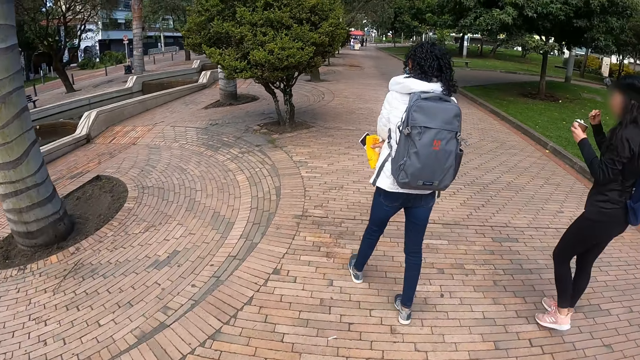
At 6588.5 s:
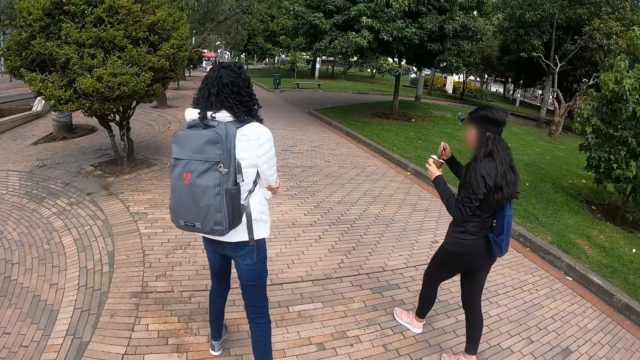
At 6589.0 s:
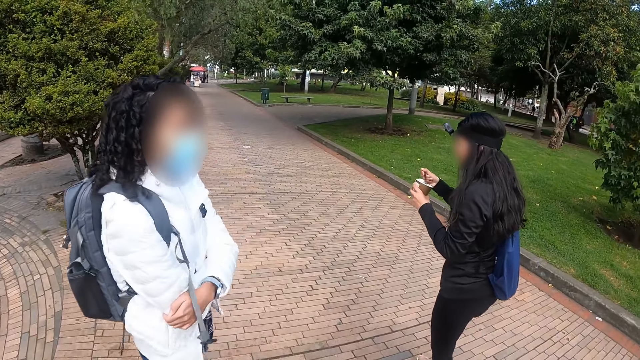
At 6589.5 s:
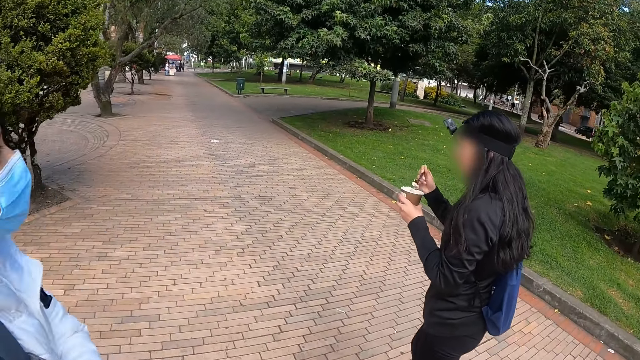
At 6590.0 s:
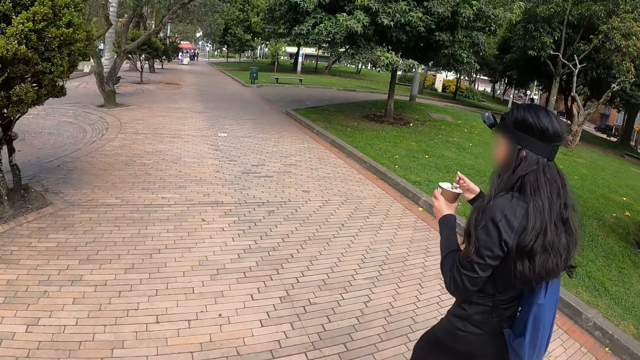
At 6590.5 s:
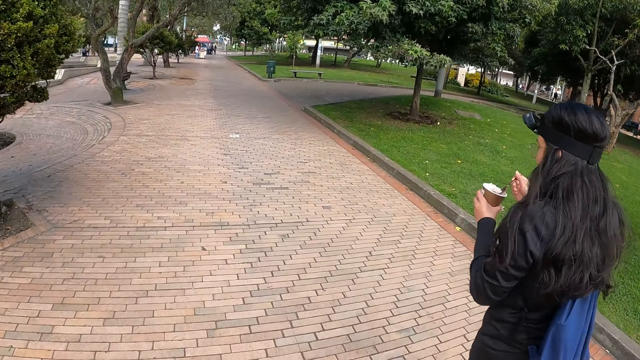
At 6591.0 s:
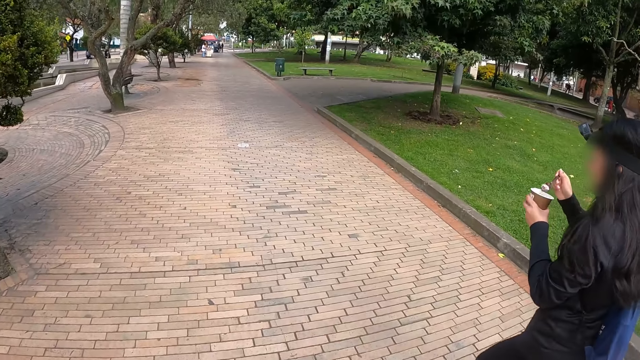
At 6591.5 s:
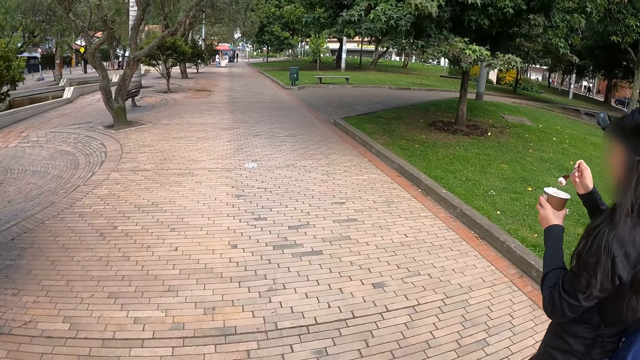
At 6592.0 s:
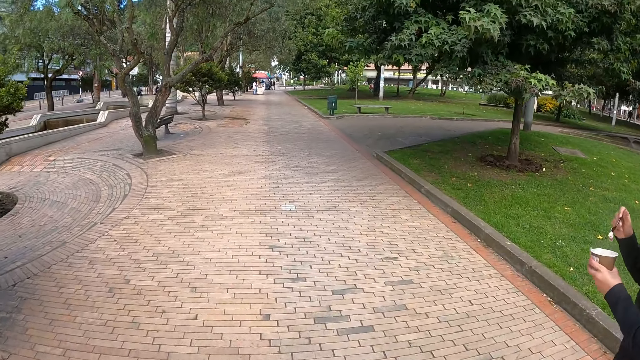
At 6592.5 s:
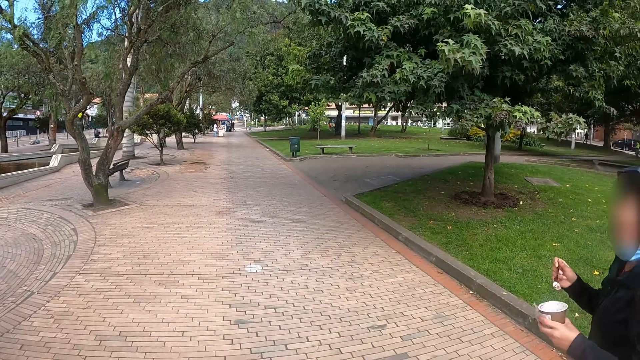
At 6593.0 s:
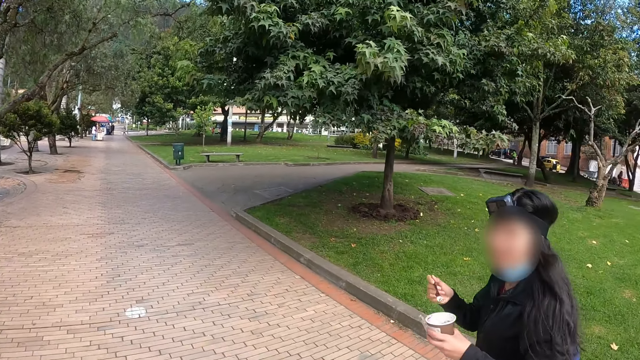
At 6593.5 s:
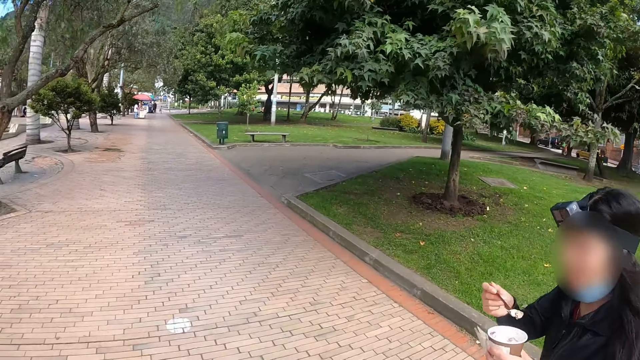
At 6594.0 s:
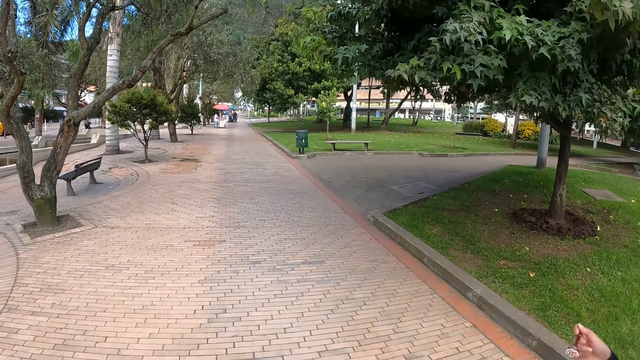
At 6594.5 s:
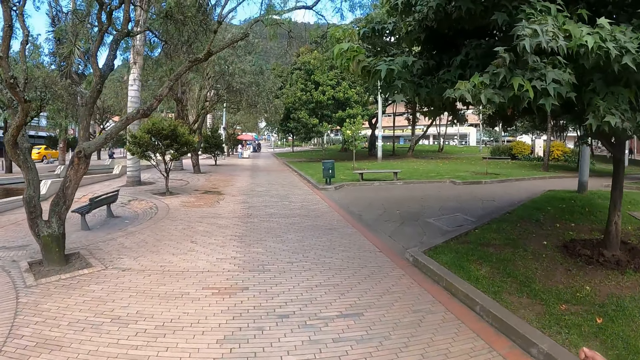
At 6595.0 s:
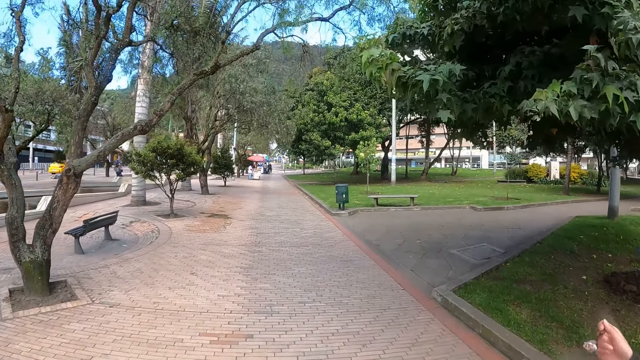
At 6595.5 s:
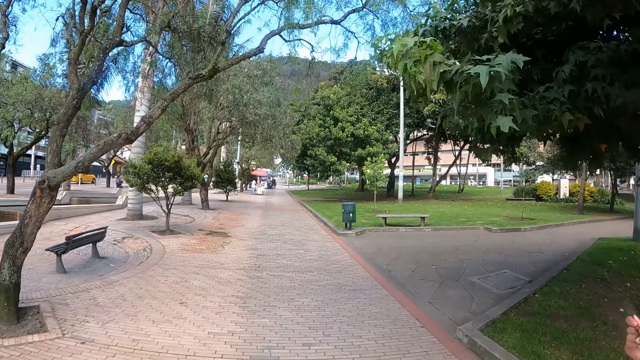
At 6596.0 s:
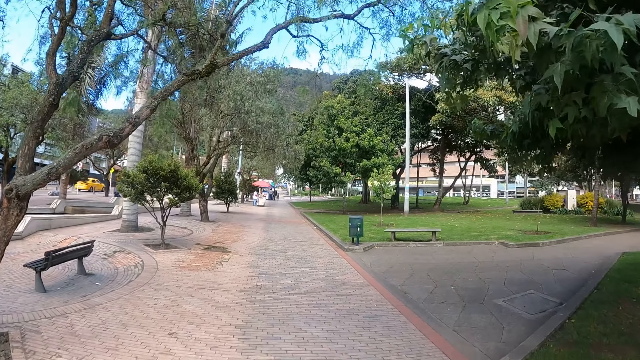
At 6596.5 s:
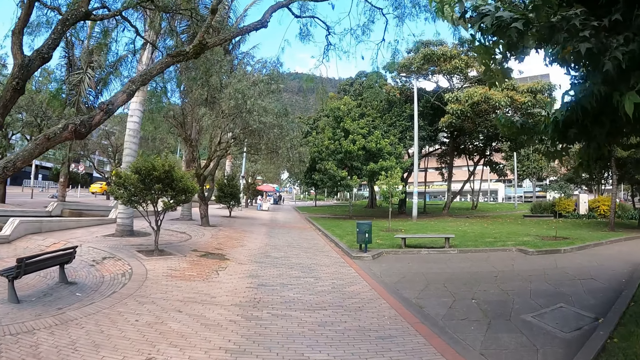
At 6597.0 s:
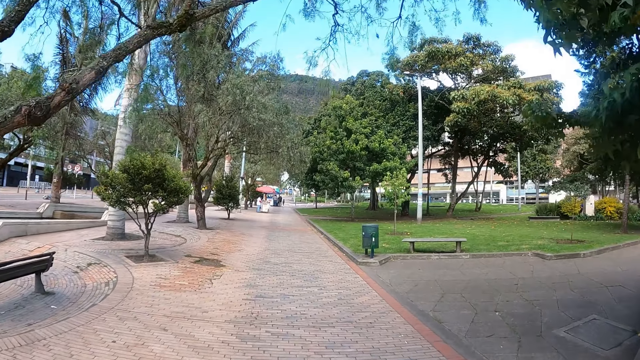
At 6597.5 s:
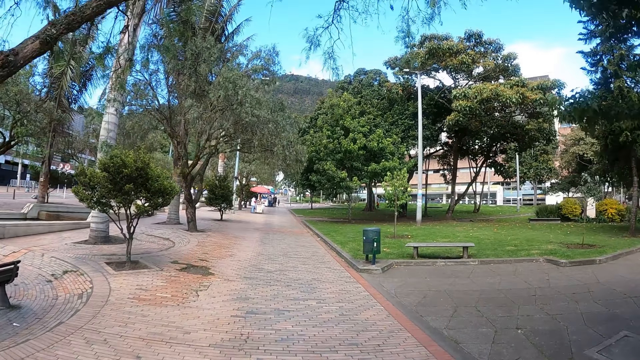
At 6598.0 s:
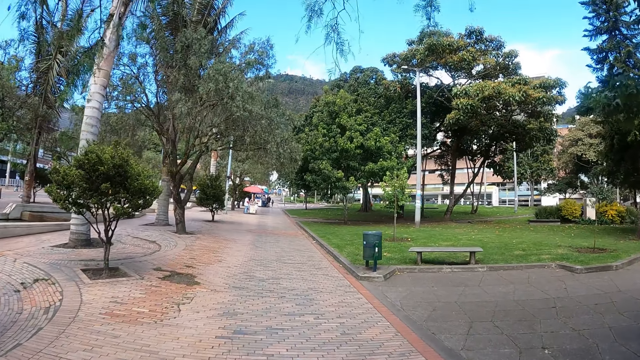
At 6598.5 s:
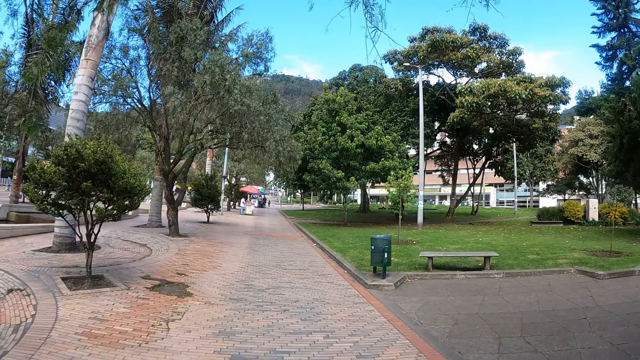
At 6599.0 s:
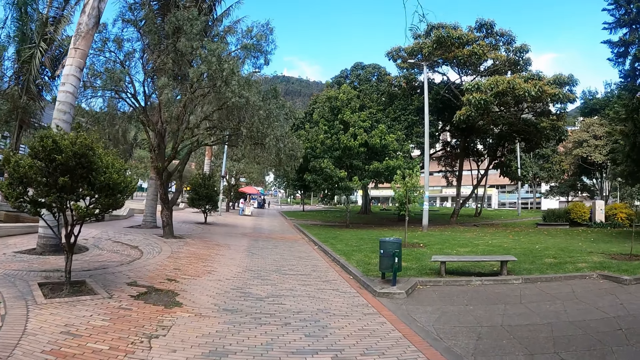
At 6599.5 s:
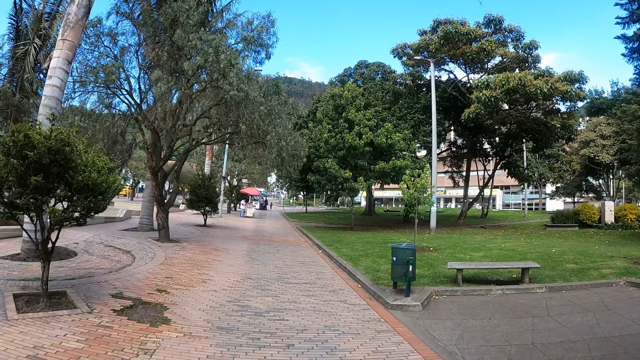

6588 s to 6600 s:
A woman stands aside. A person looks back. Another woman scoops ice cream. The camera wearer walks around. The other woman walks along the road. The person looks back. The camera wearer walks around.

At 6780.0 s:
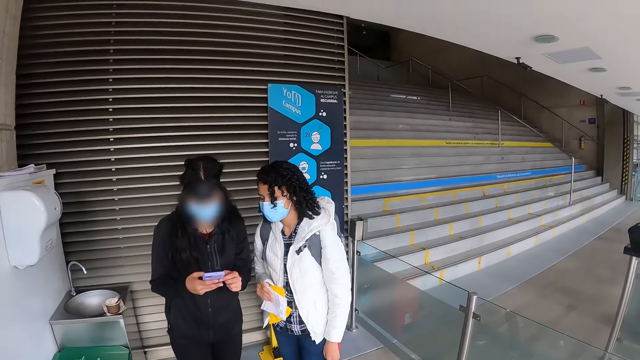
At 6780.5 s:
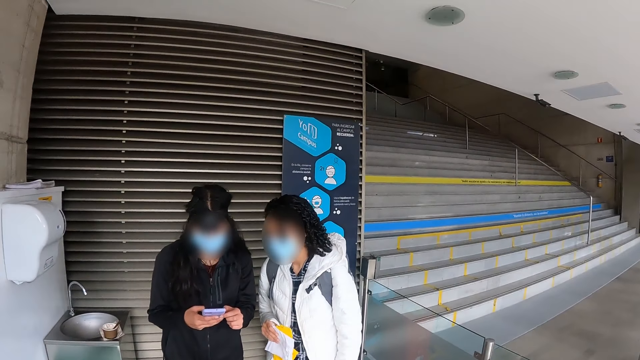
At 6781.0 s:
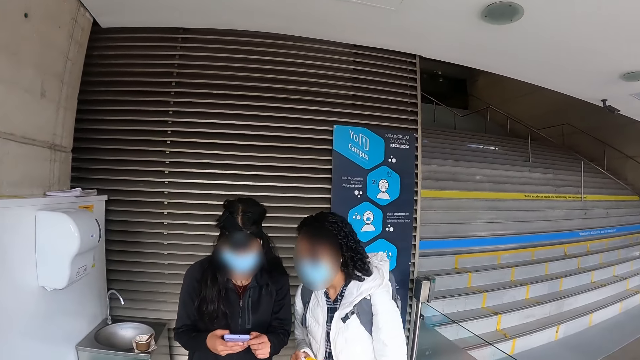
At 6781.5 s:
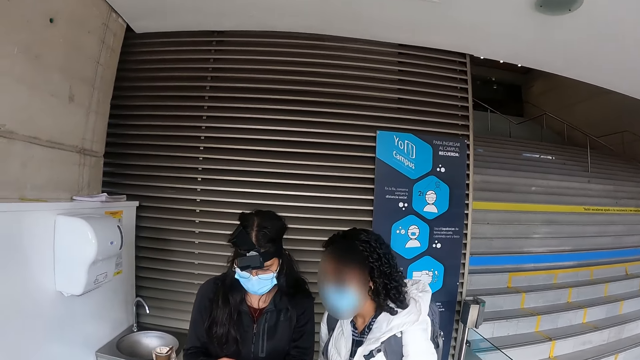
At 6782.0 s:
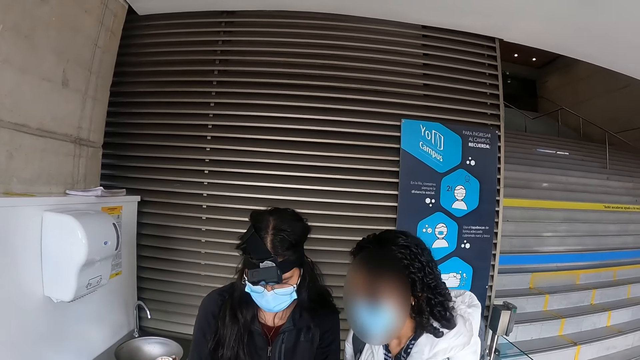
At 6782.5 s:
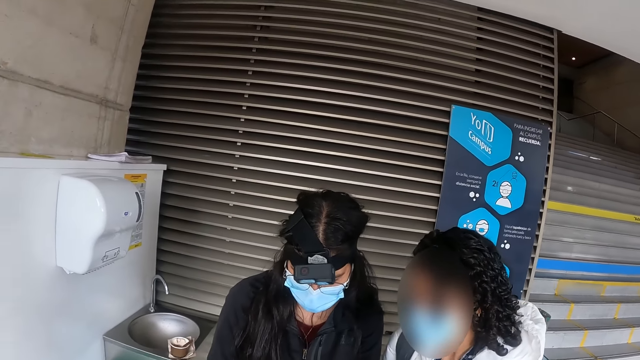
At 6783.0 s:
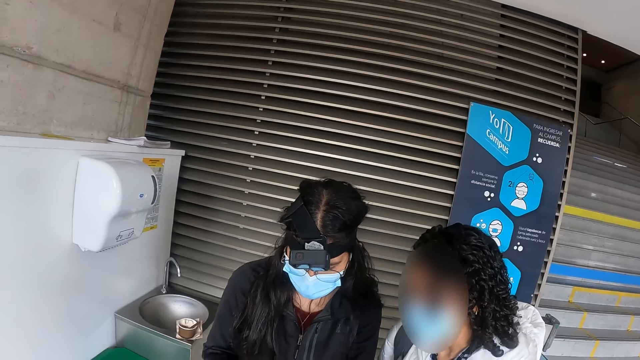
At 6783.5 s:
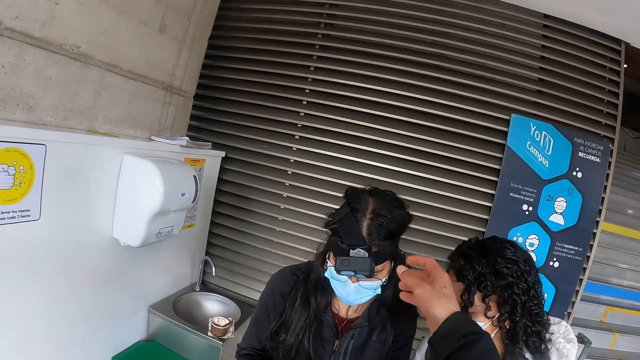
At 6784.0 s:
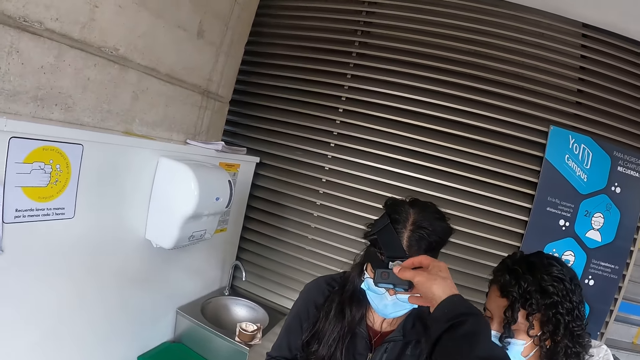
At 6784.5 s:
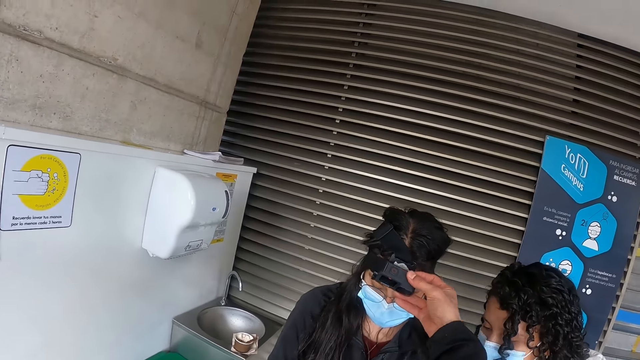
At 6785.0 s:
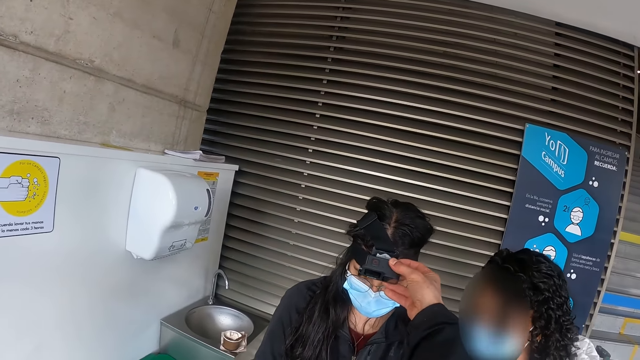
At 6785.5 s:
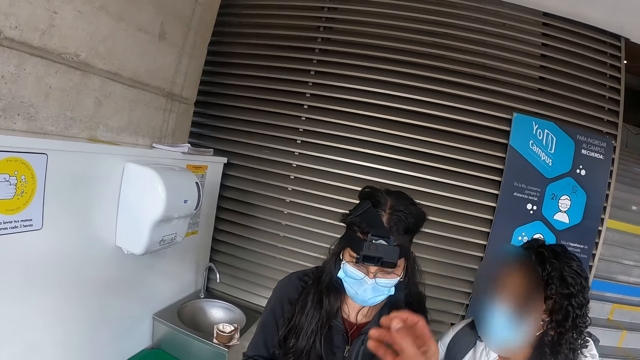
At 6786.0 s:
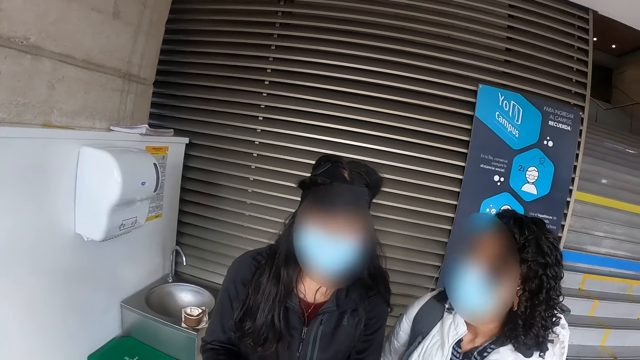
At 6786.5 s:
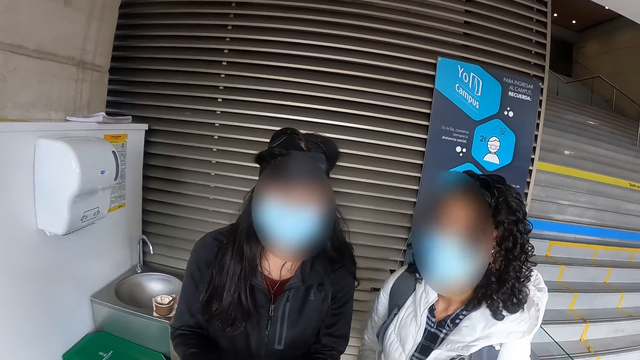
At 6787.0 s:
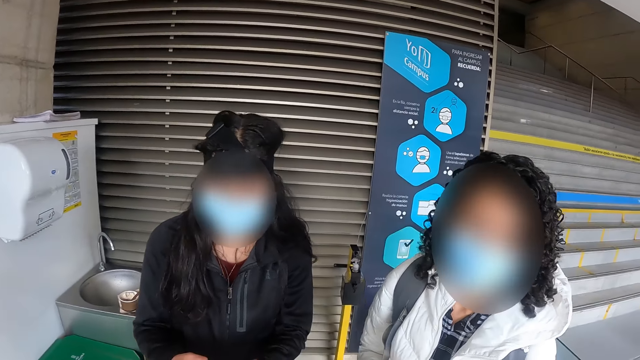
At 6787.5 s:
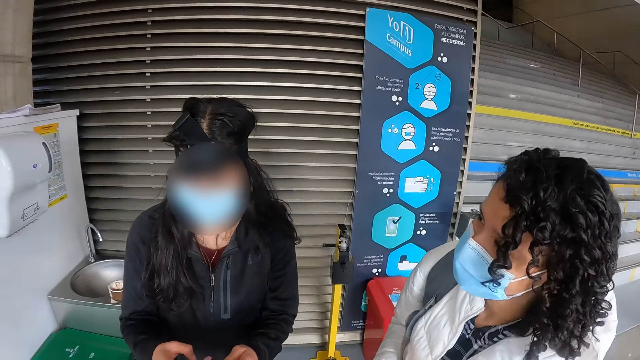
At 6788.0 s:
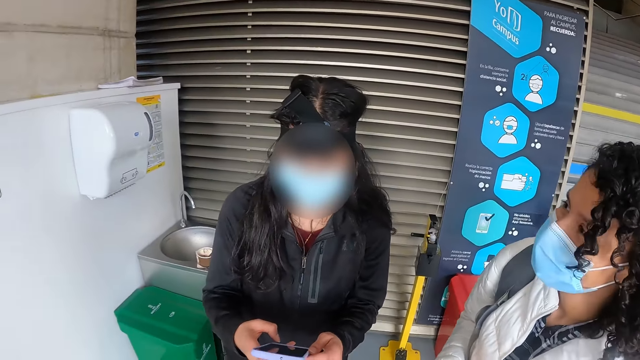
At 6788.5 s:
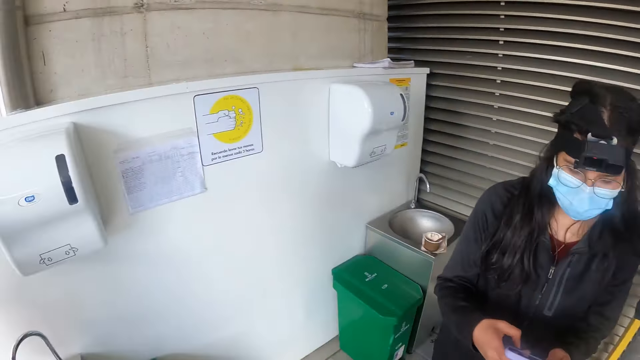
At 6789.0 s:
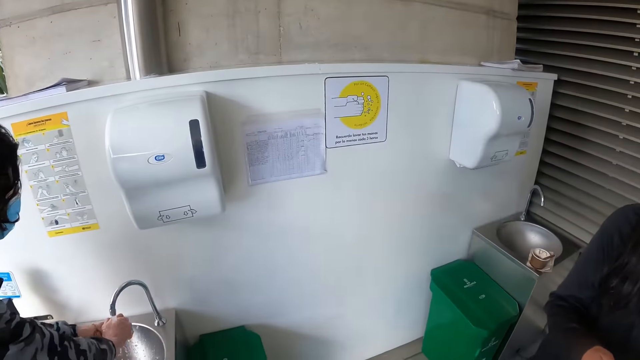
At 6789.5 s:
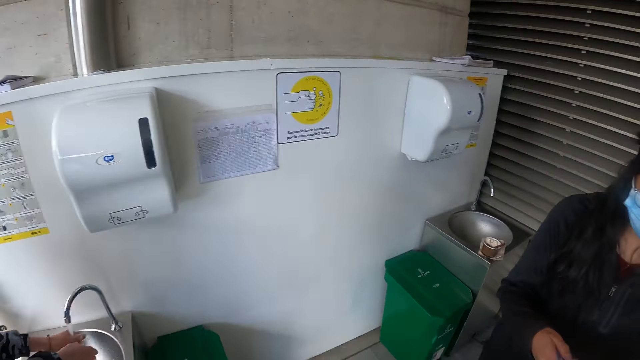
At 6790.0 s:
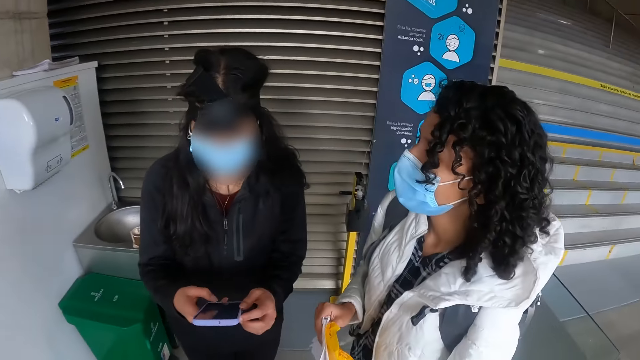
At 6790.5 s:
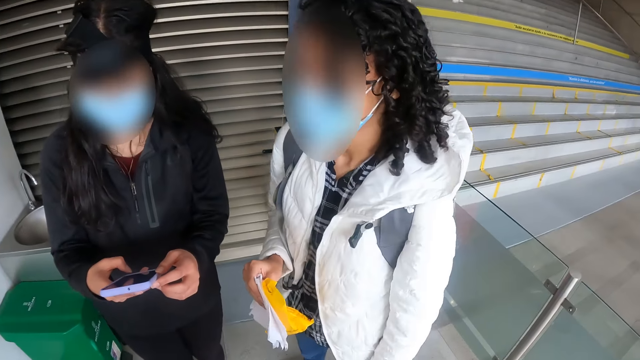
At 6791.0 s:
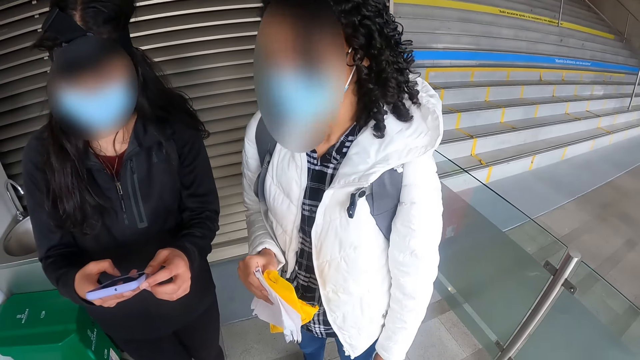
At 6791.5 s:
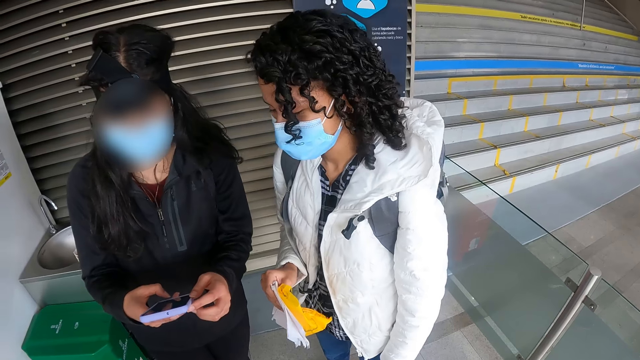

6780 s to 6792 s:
A woman operates a phone. The camera wearer walks towards the woman. They adjust the camera of a person. They look at another woman. They look around. A man washes hands. The first woman operates the phone.
